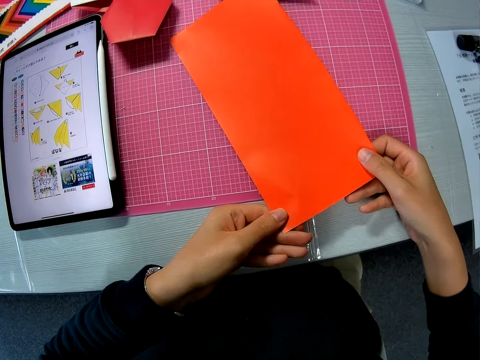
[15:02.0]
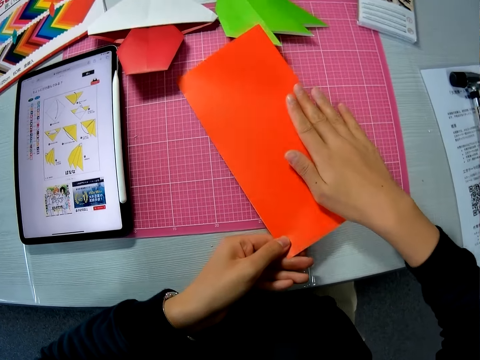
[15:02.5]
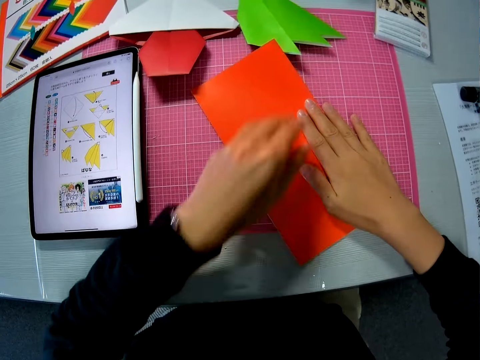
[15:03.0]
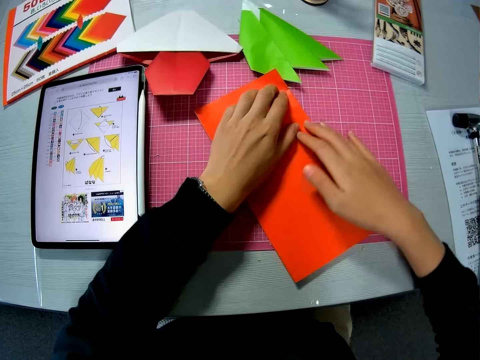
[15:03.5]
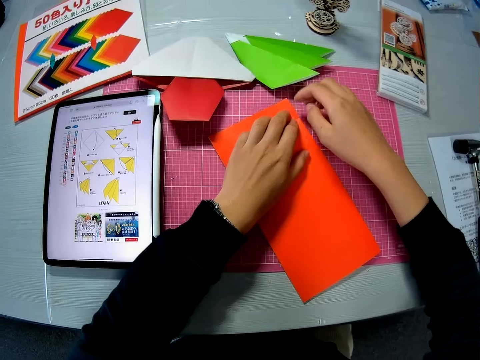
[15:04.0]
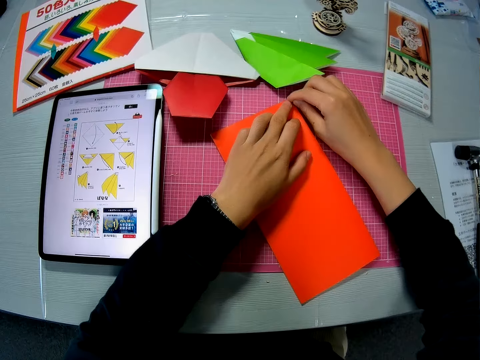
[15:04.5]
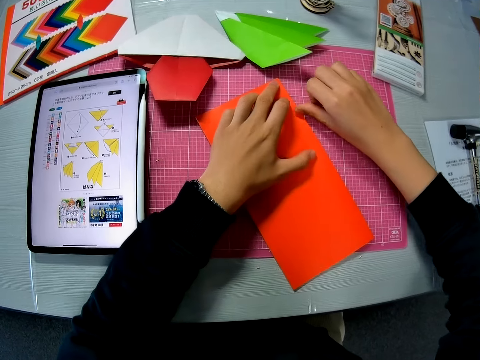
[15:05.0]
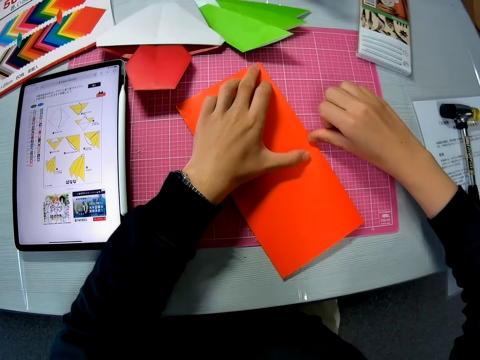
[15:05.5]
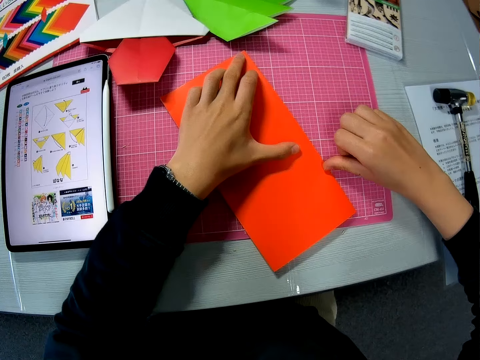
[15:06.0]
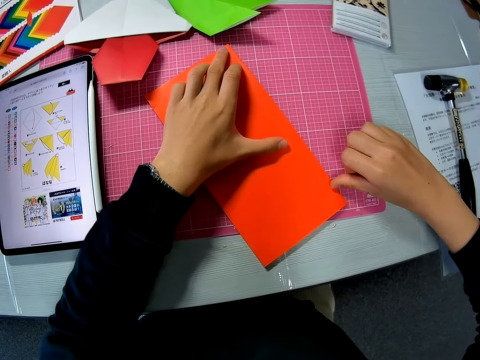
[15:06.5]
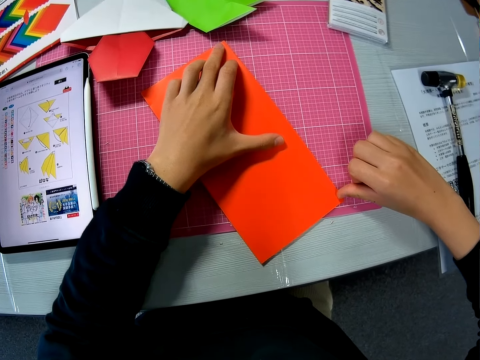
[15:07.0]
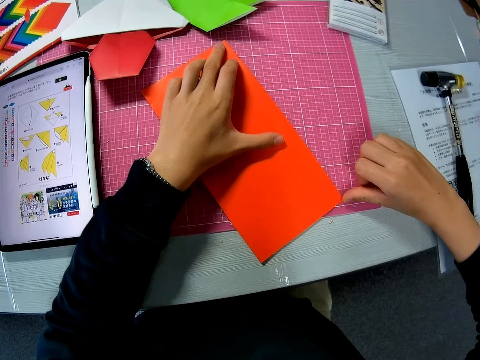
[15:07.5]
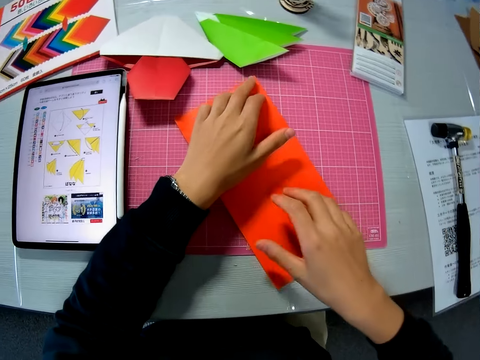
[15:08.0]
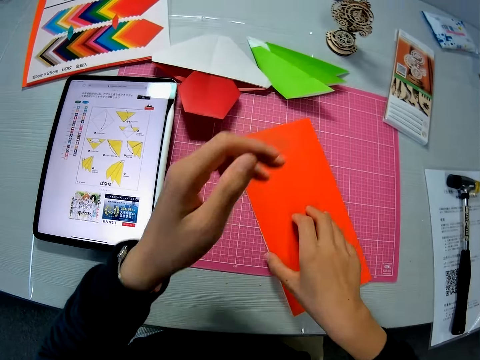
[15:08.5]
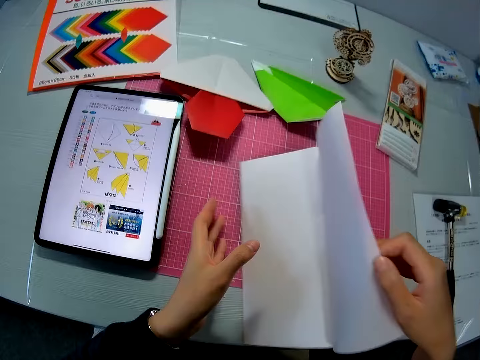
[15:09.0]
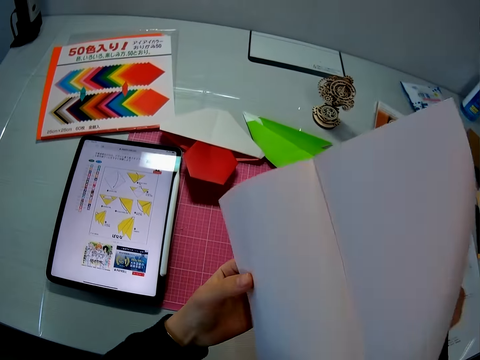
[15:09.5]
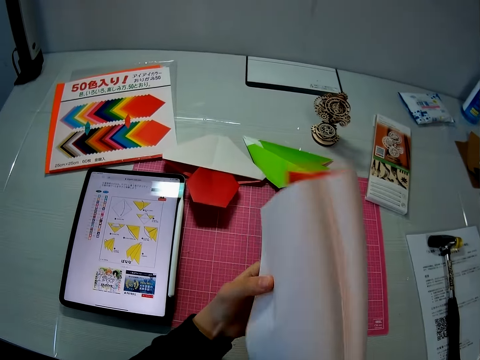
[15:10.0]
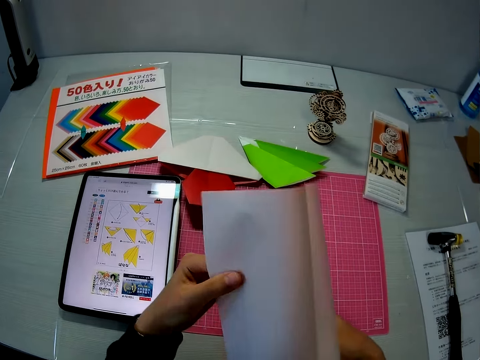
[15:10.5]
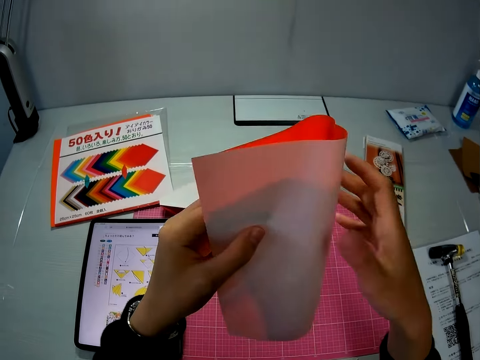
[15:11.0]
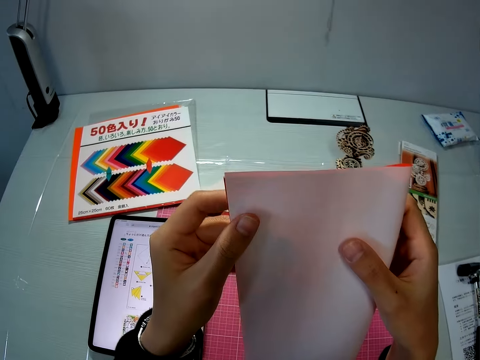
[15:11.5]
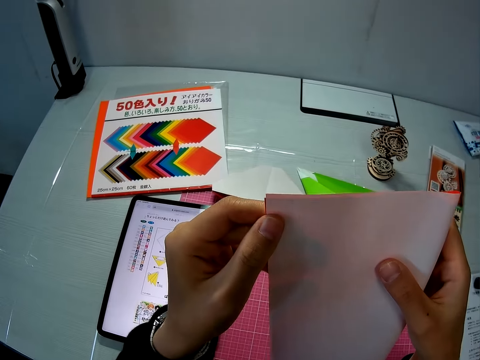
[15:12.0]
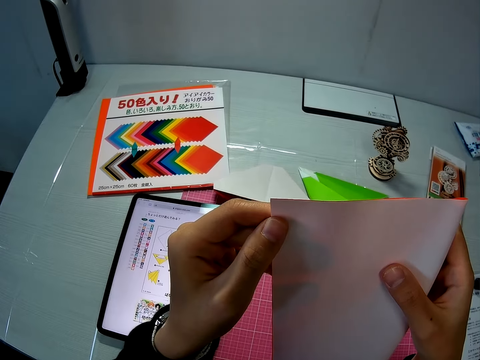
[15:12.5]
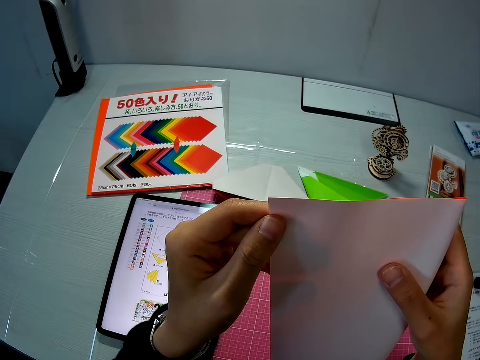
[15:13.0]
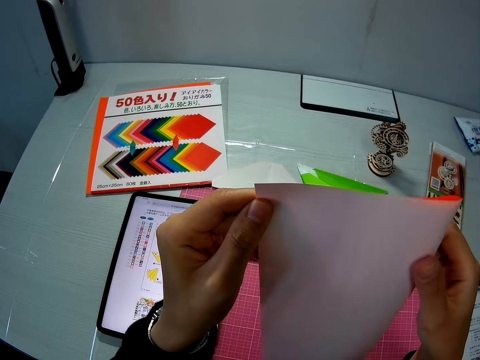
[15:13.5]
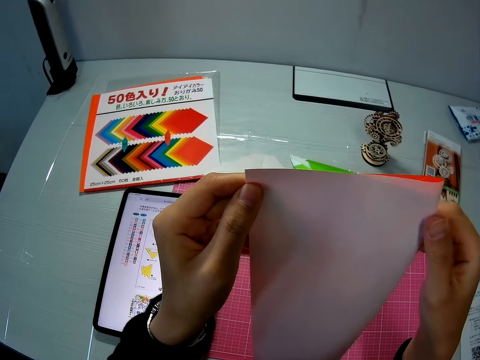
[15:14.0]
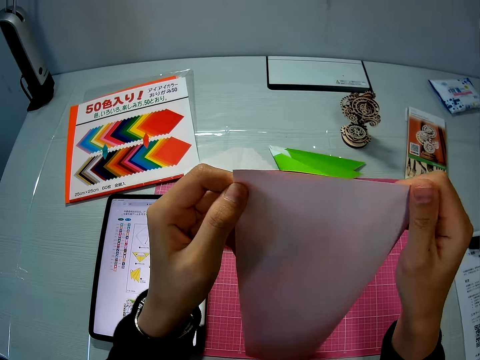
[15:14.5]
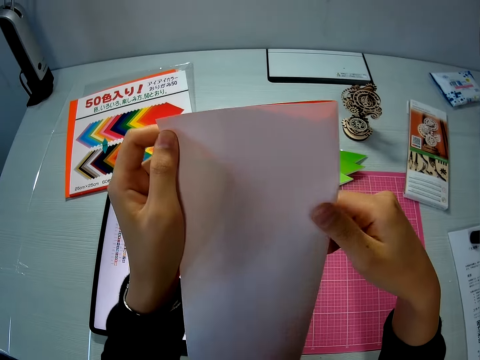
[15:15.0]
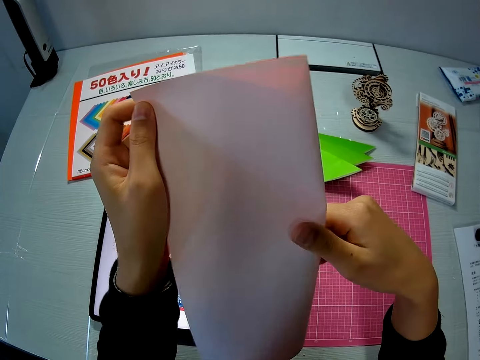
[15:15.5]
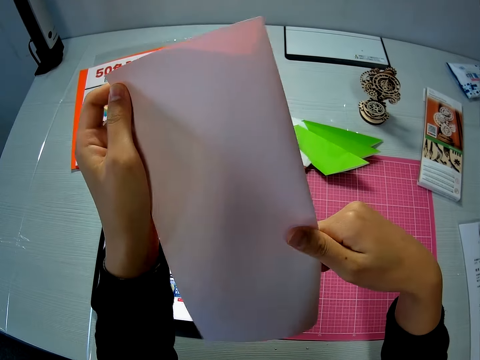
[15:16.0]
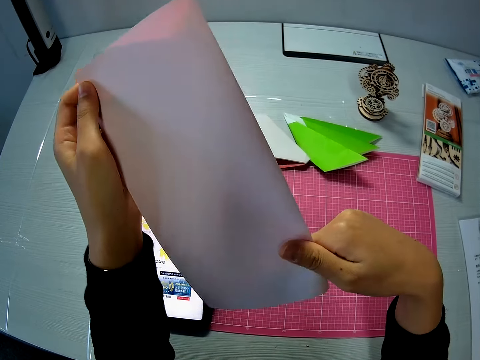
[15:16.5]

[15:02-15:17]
The camera wearer touches the paper. She moves the paper. She folds the paper. She lifts the paper. She adjusts the orange paper in her hands. She folds the paper.

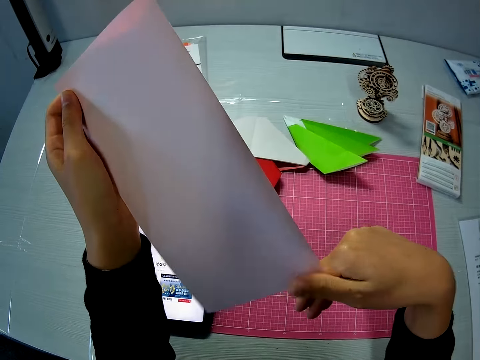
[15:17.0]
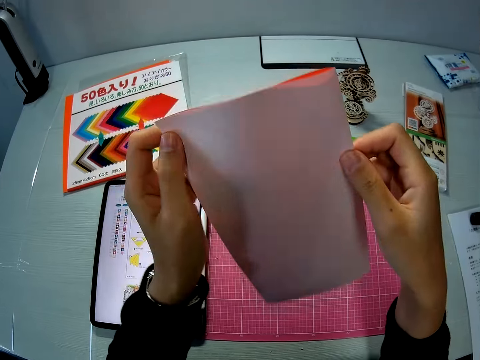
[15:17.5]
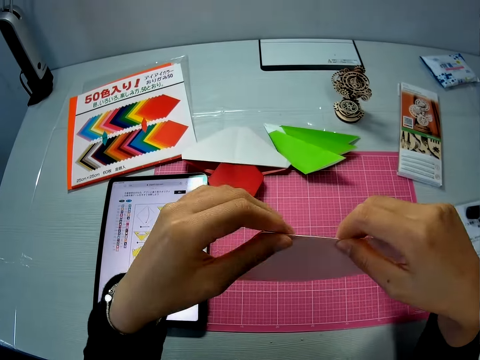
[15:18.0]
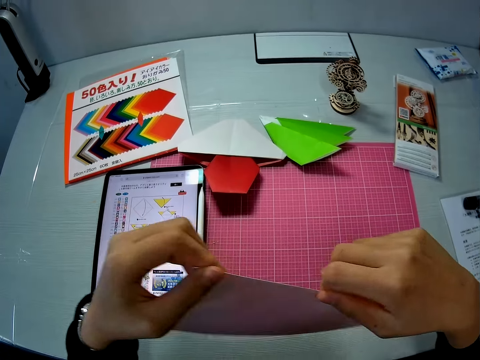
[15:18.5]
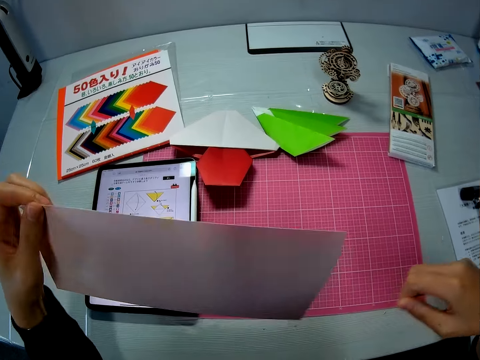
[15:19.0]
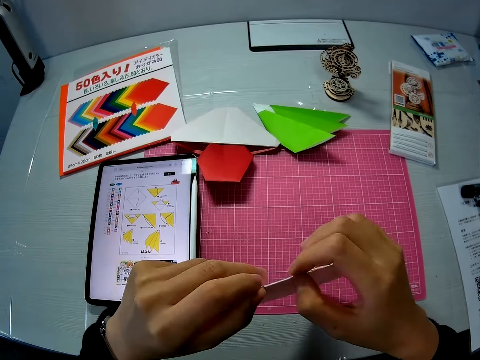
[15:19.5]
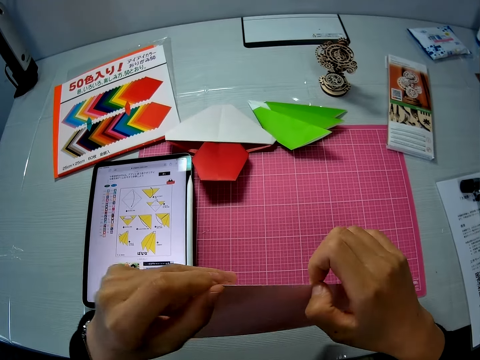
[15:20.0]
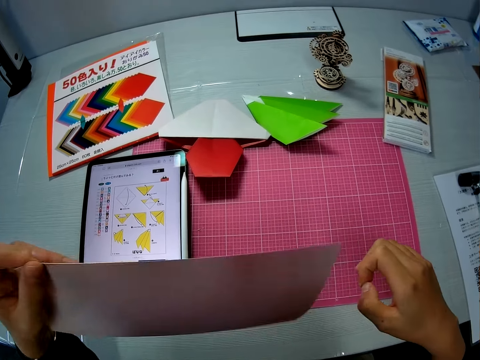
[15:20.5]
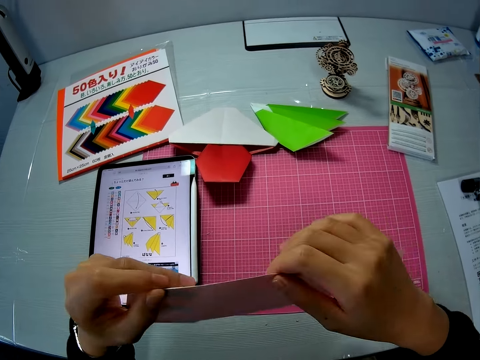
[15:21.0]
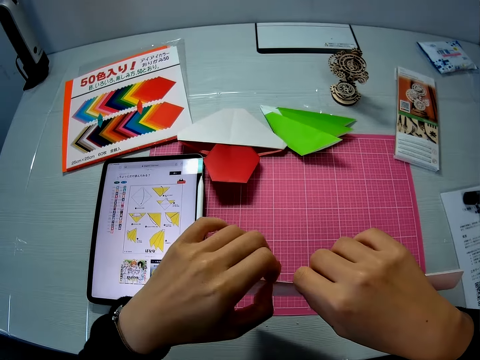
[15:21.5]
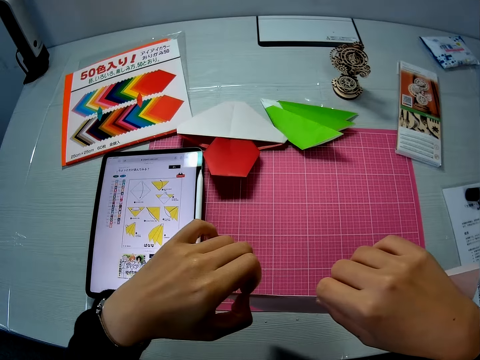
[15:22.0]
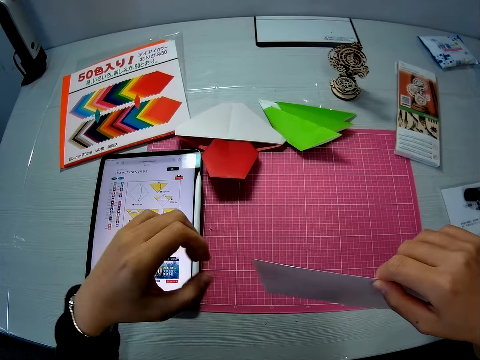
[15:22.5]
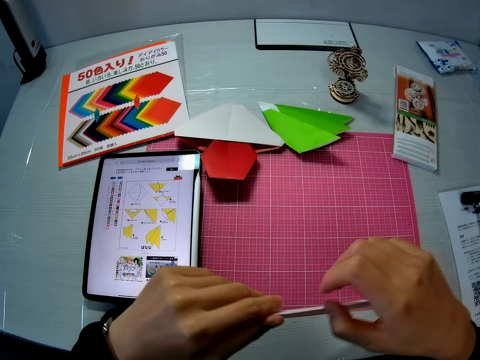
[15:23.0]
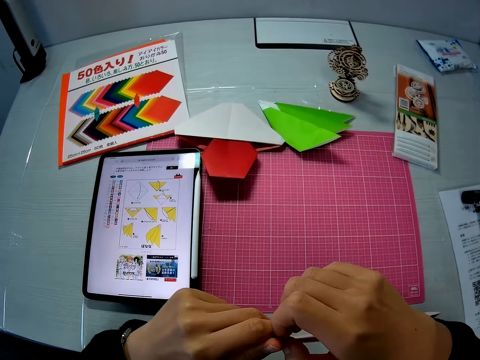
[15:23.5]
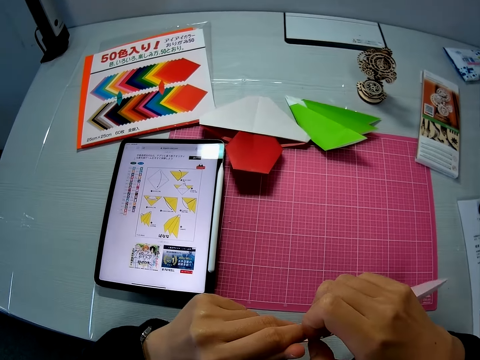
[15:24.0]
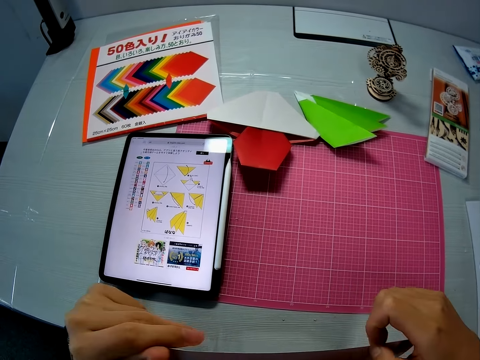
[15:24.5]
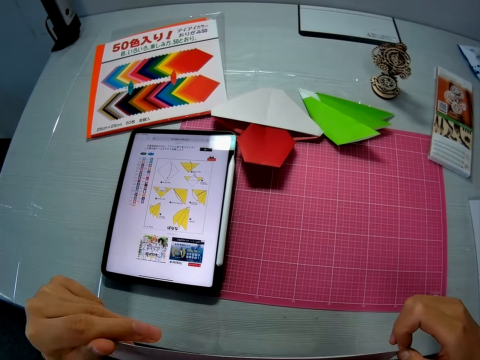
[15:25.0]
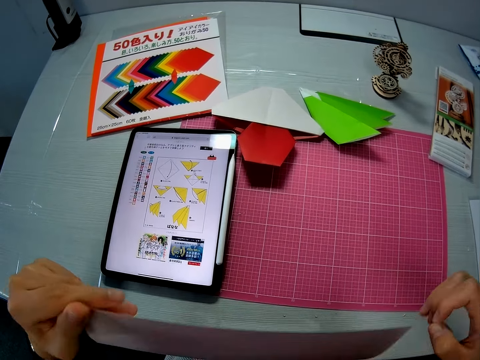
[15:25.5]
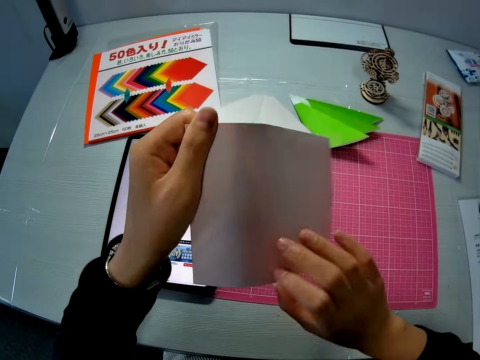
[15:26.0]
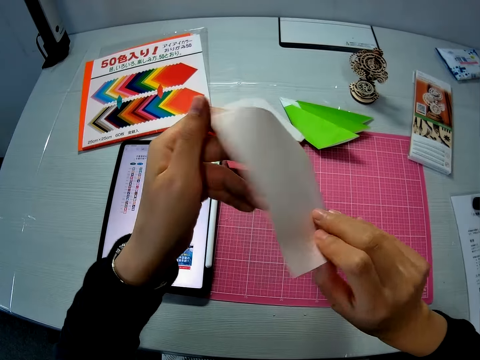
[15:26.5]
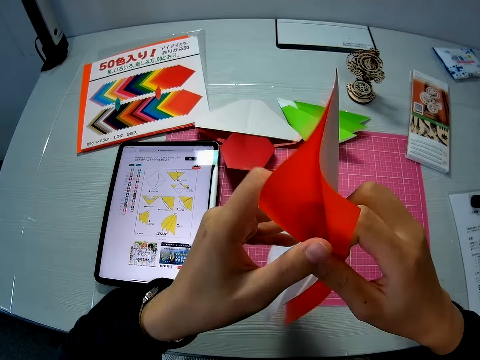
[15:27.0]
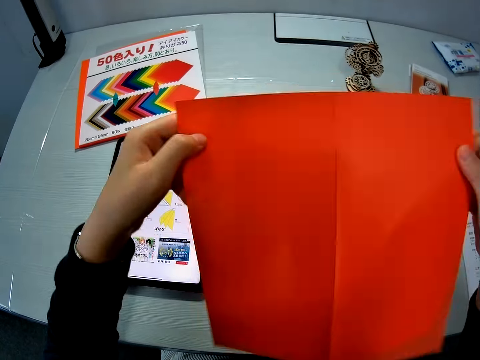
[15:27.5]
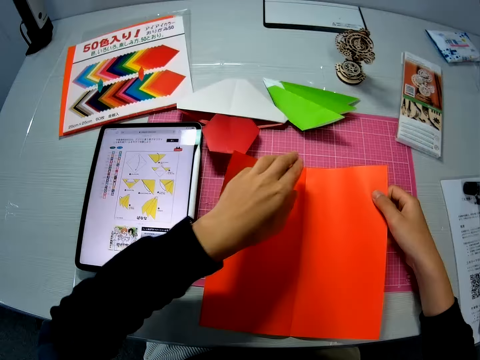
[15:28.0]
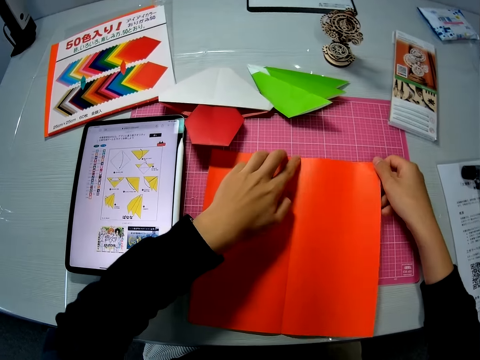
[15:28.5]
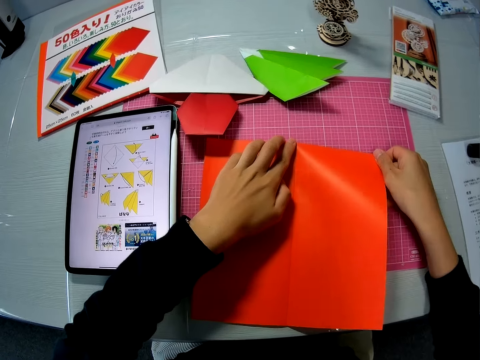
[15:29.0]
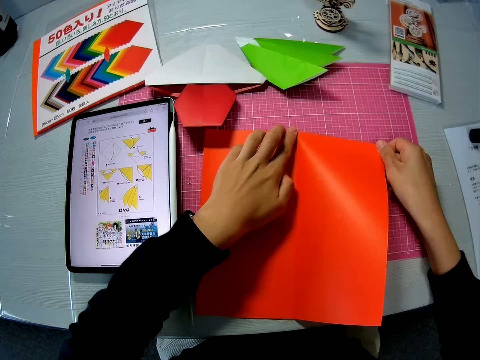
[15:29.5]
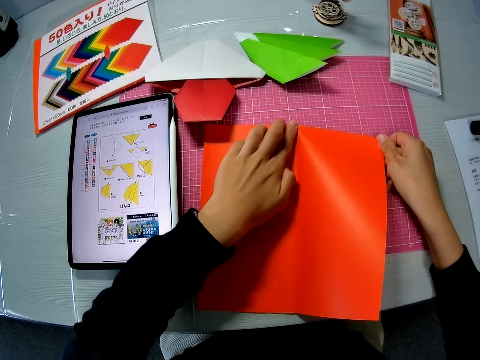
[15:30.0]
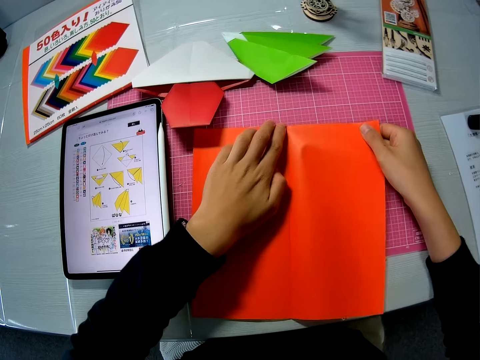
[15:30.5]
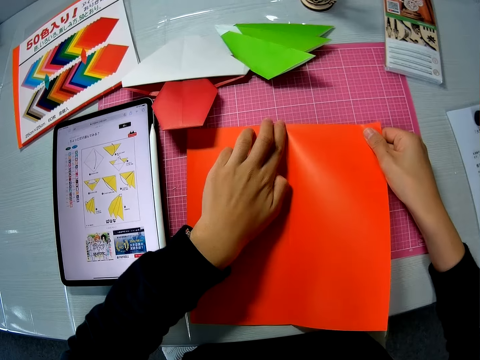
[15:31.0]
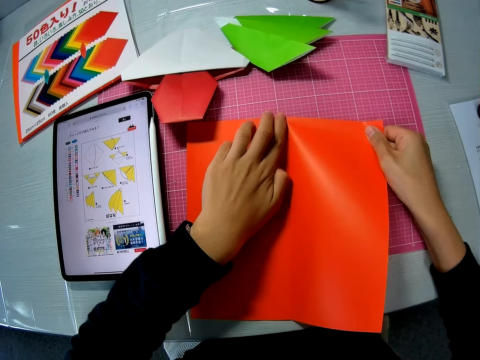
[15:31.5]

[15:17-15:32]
The camera wearer opens the paper. They put the paper on the cutting mat. They tear the paper.
